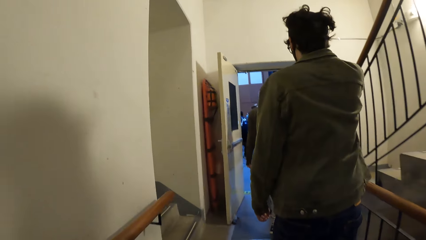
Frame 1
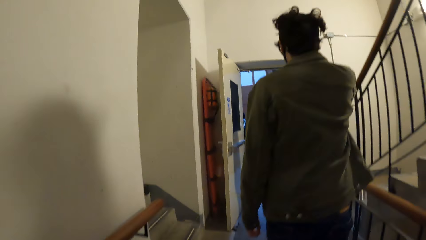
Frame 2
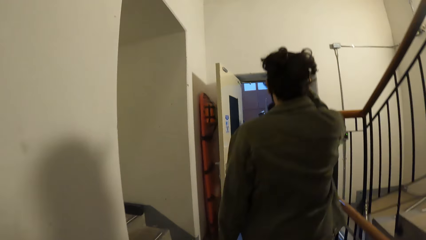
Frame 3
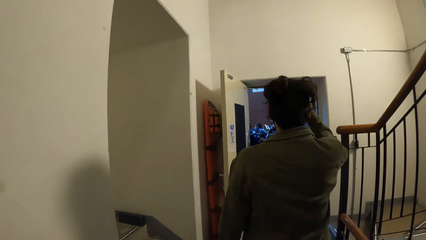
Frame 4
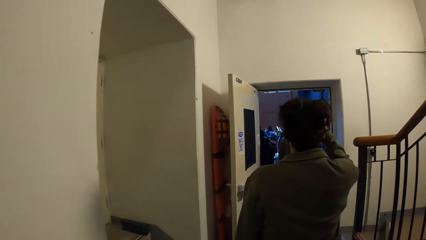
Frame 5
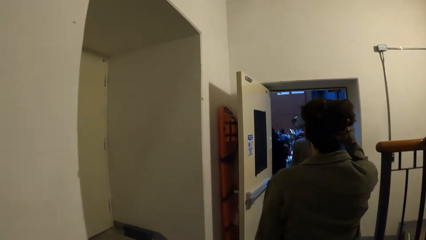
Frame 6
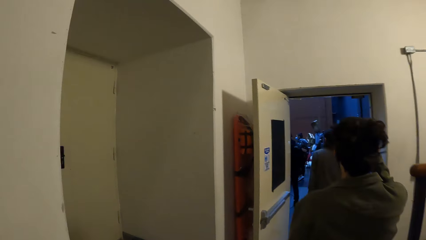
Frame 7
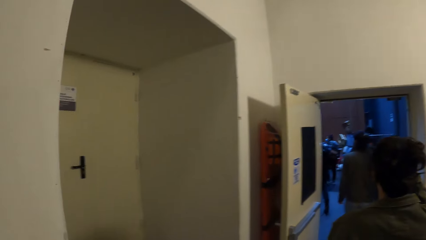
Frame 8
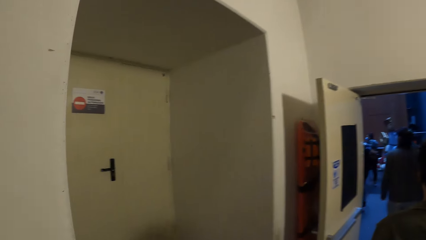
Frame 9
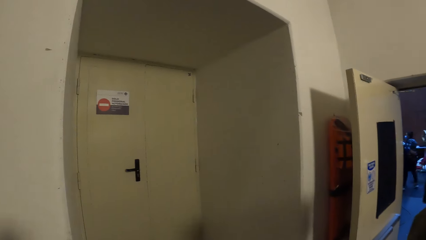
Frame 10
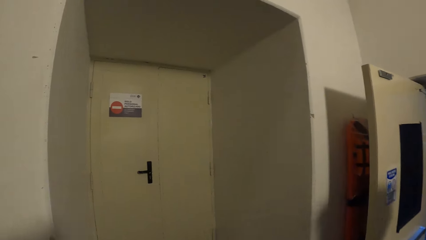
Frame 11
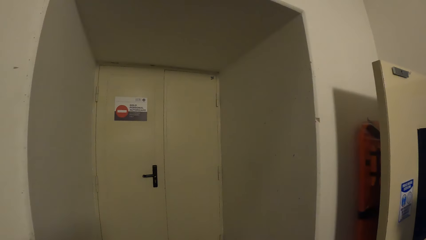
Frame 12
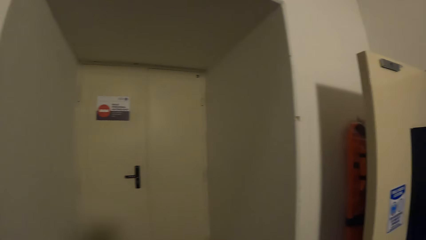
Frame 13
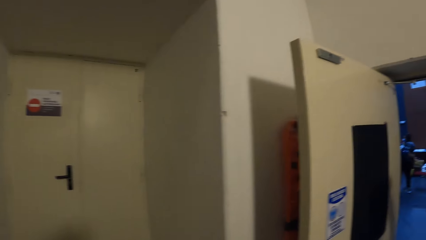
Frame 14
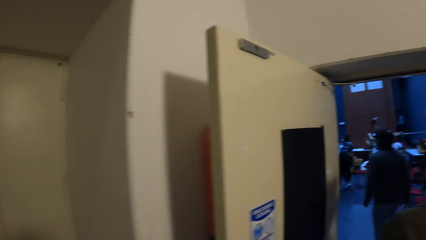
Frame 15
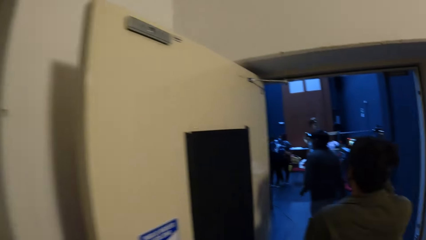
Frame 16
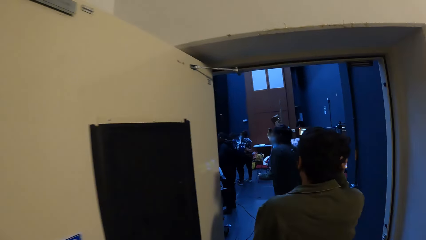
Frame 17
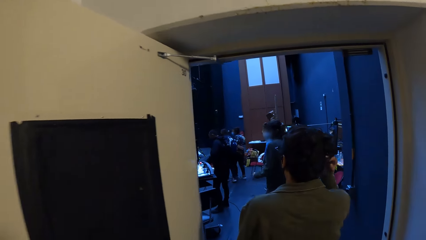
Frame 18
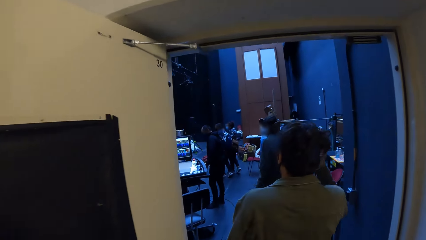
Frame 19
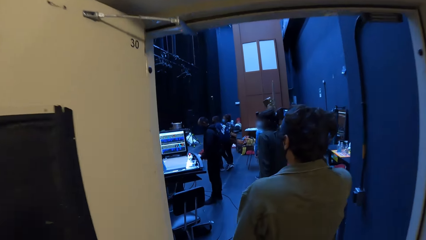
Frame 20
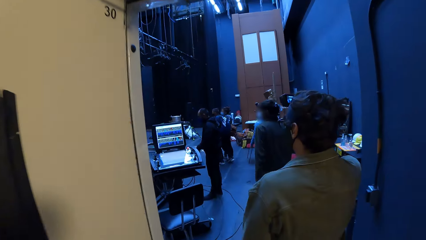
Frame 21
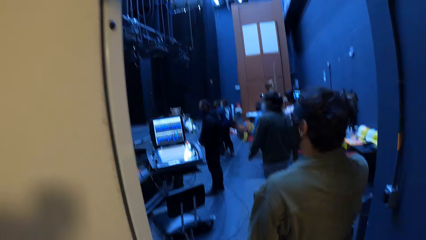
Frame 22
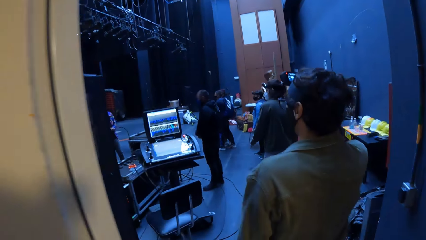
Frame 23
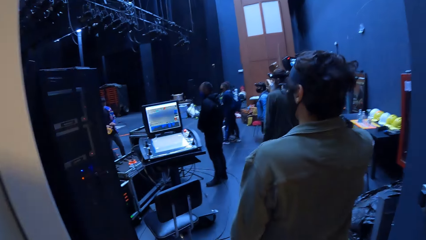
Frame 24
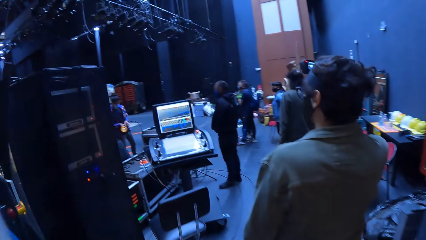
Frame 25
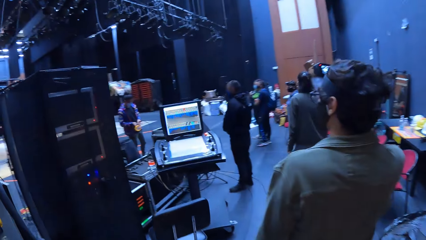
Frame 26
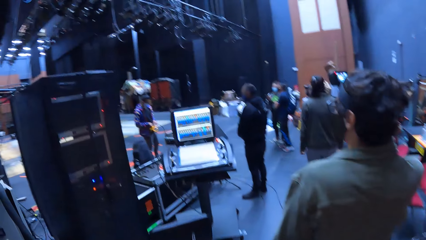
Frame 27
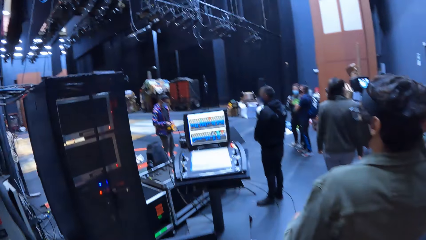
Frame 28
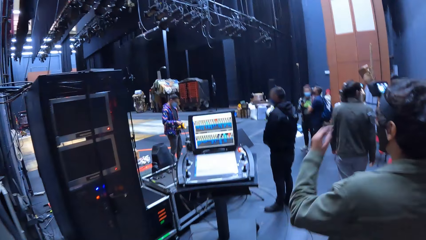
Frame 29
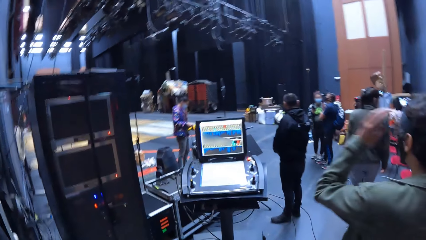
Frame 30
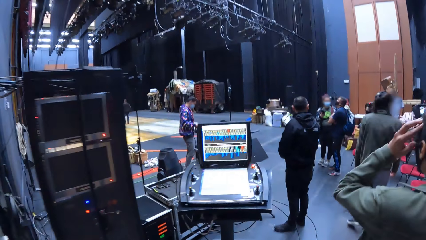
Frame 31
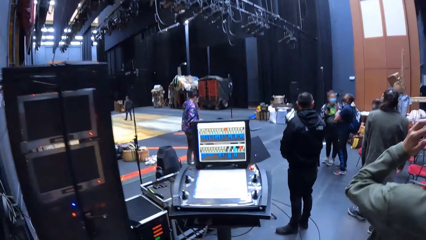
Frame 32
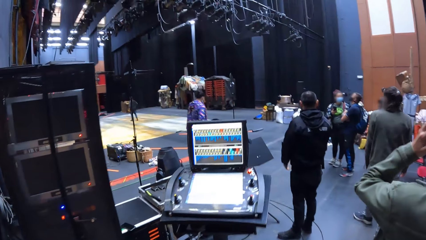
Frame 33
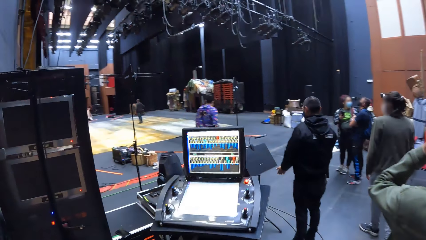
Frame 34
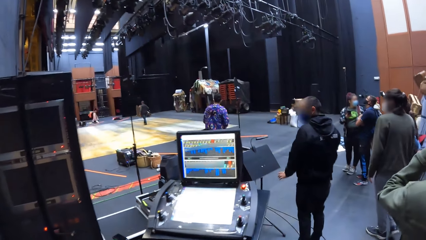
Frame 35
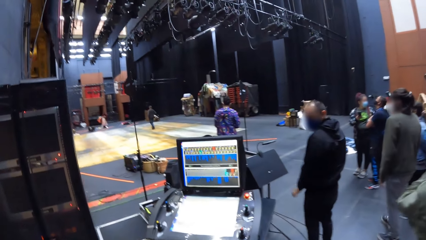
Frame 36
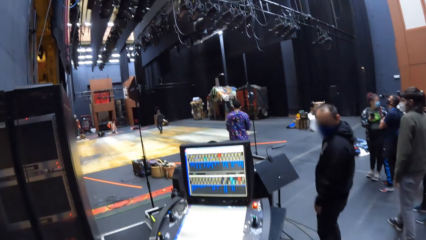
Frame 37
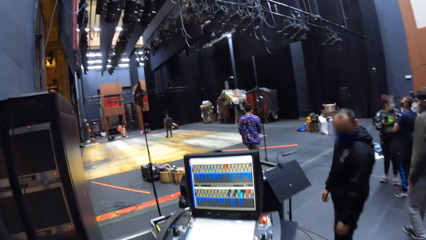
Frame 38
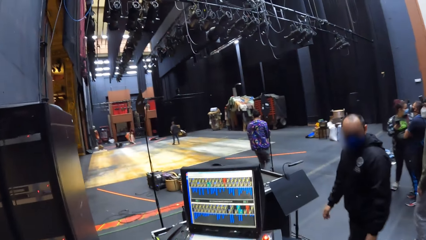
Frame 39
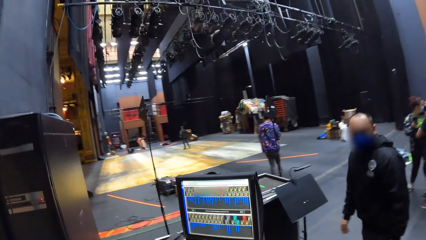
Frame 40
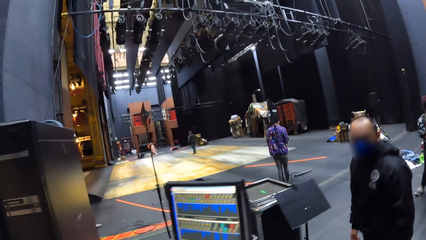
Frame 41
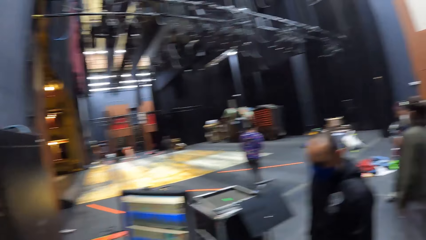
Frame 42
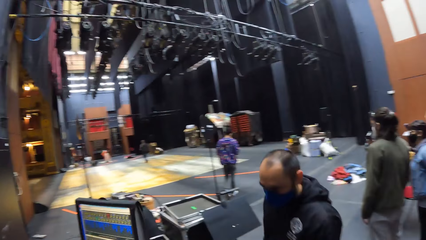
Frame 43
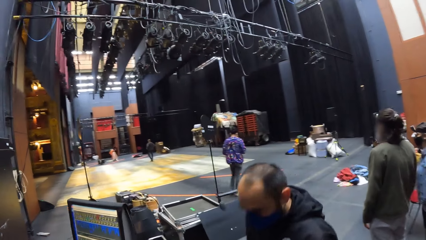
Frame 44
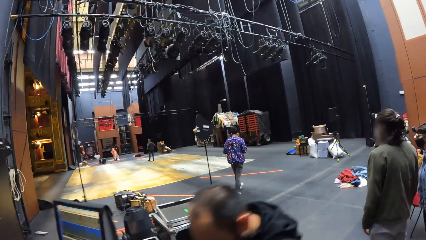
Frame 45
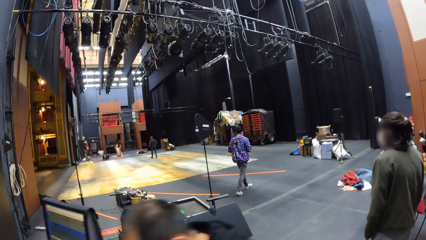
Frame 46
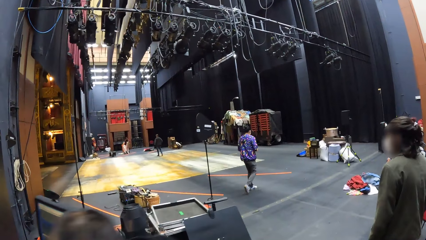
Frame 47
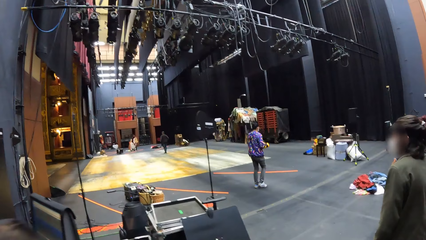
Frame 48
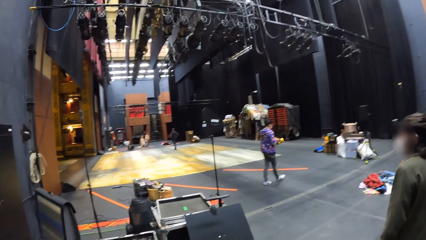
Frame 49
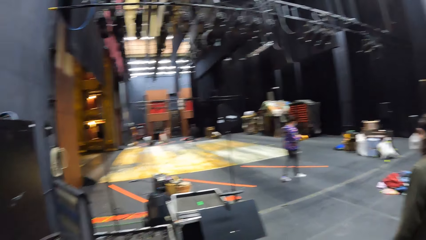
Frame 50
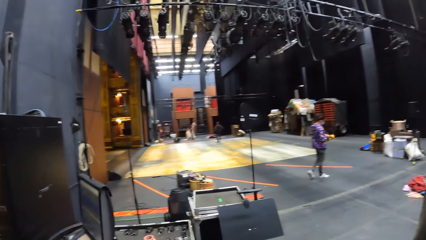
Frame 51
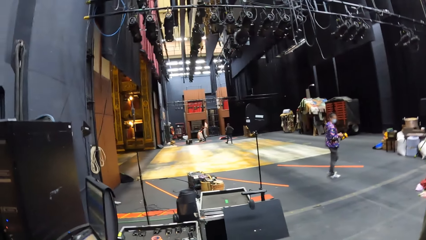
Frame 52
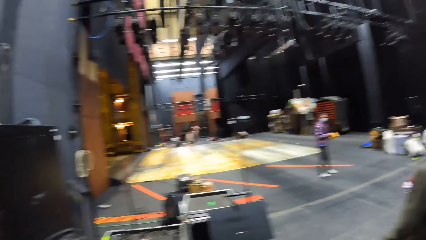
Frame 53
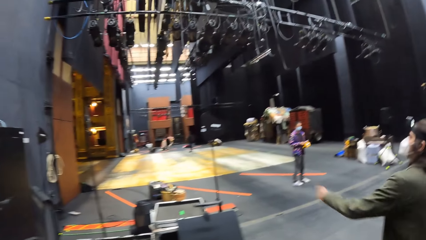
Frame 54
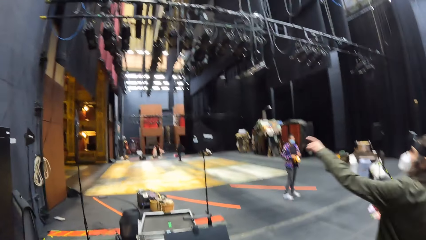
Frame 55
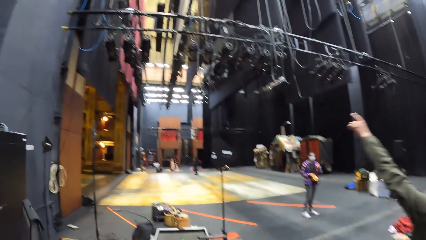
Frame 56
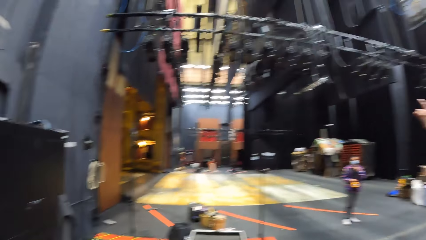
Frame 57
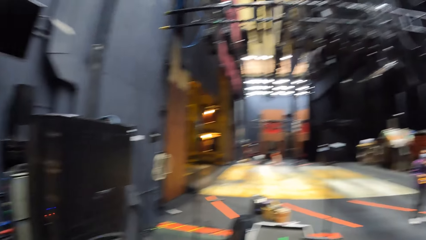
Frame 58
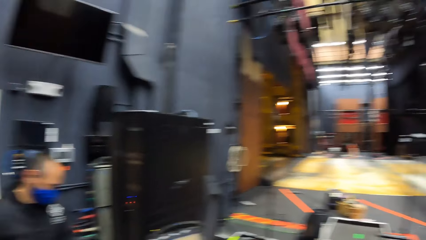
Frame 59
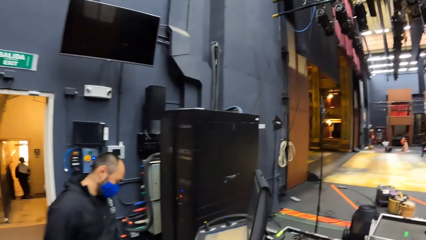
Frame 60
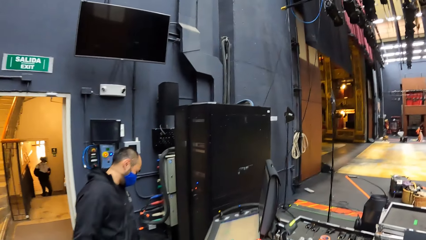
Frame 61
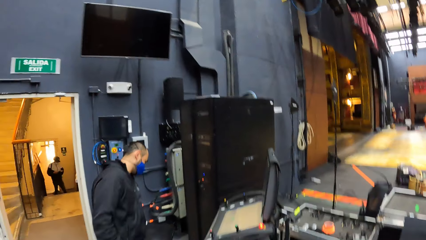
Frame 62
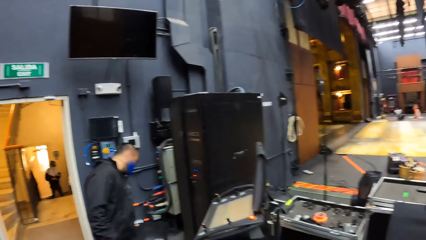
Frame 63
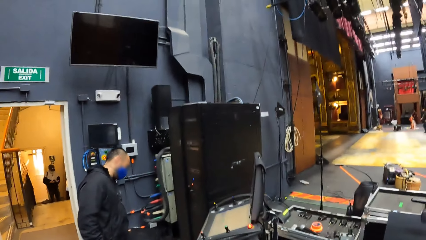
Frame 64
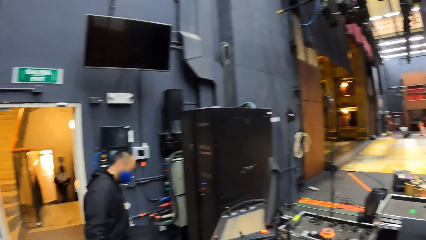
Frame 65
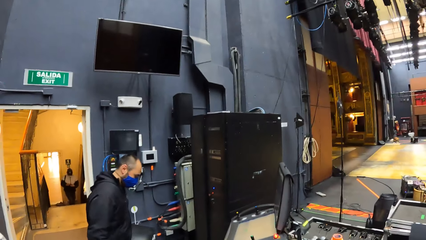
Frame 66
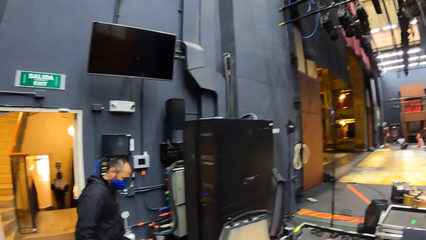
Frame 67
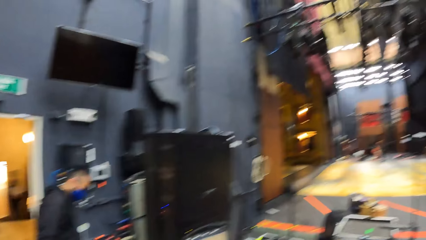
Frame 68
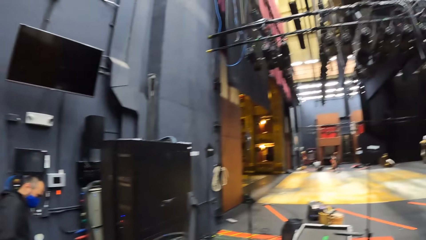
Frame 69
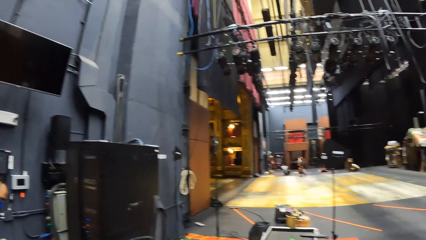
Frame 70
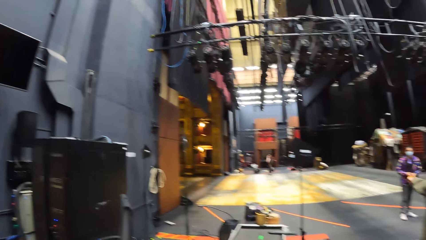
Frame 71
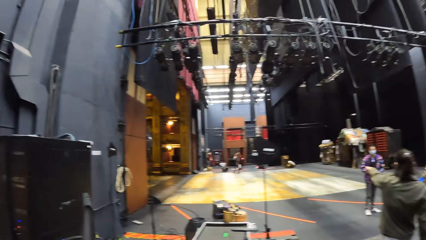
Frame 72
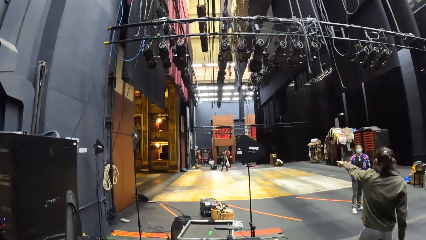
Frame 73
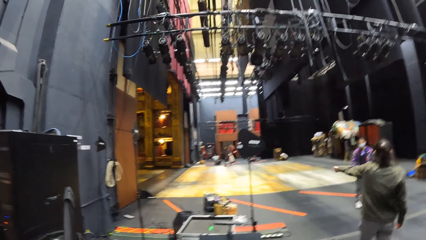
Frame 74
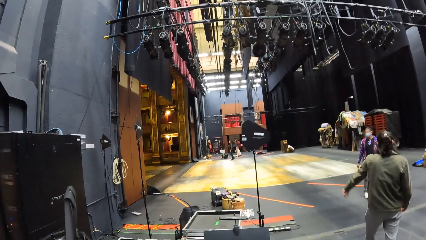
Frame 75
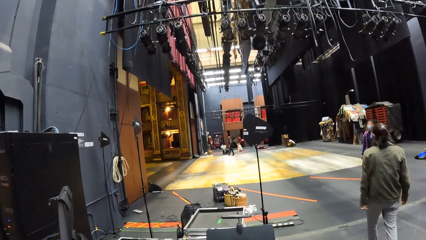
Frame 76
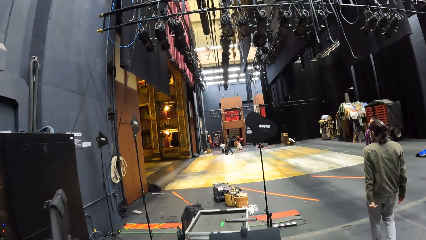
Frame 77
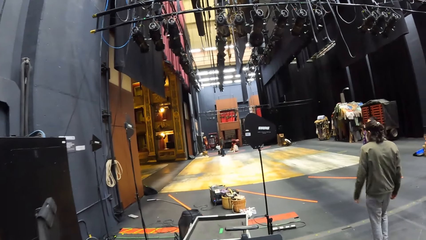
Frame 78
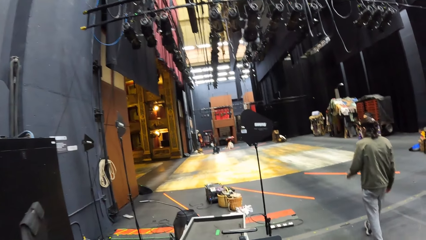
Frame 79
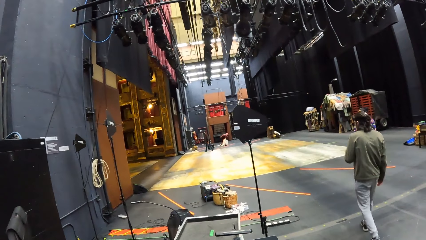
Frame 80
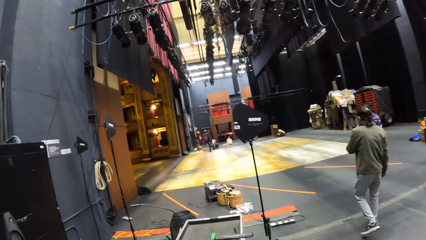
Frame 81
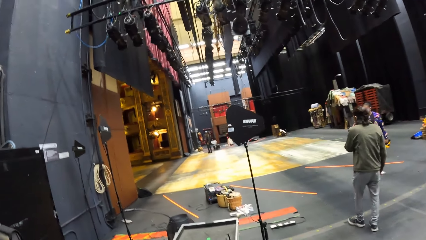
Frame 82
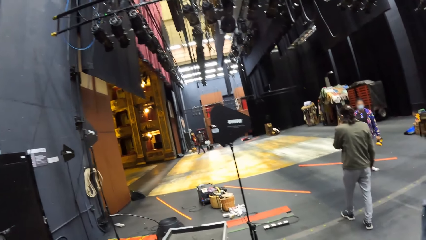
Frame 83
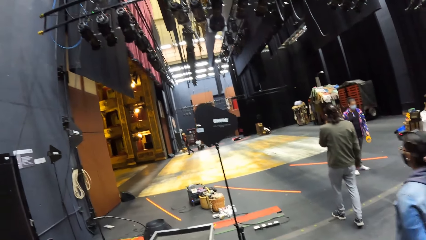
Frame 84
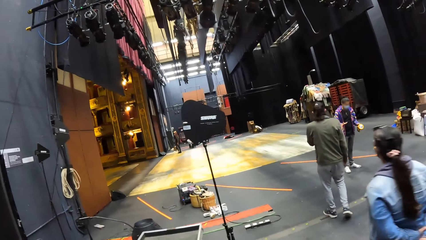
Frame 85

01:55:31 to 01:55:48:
The camera wearer walks forward. They look left. They look forward. They enter a hall. They look left. They walk forward. They look around. They turn left. They look left. They look forward.
